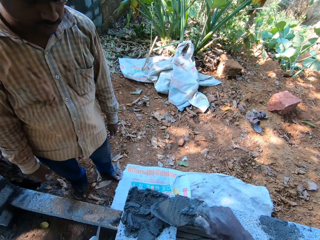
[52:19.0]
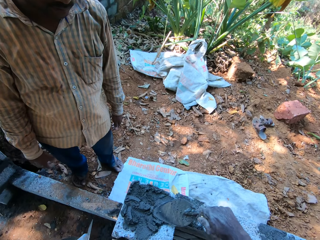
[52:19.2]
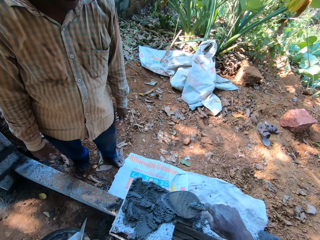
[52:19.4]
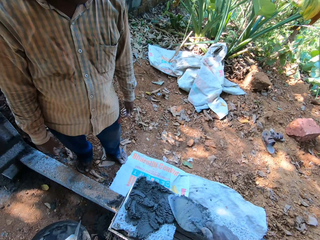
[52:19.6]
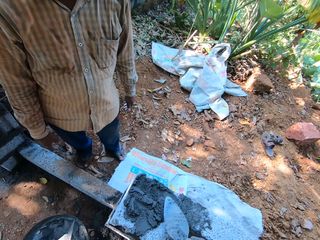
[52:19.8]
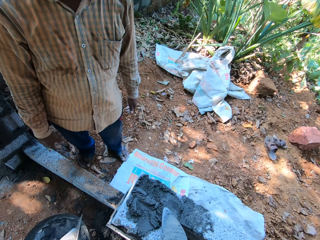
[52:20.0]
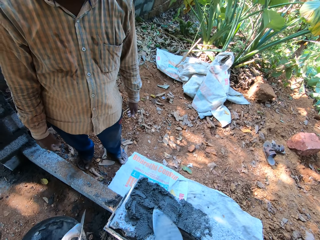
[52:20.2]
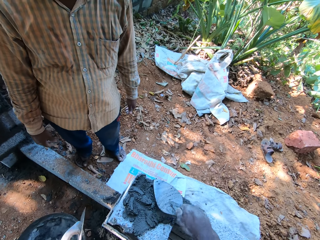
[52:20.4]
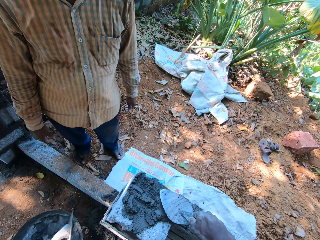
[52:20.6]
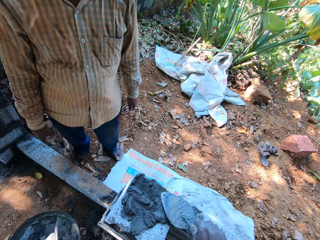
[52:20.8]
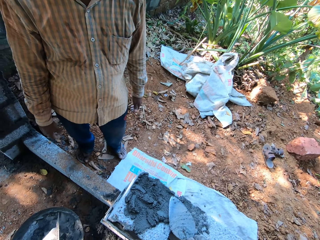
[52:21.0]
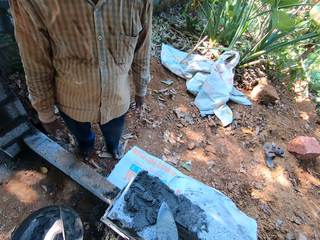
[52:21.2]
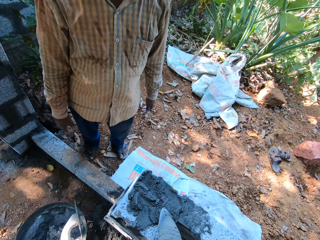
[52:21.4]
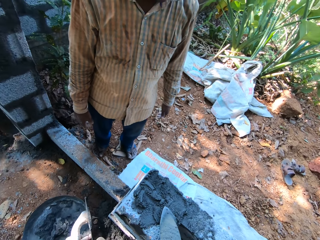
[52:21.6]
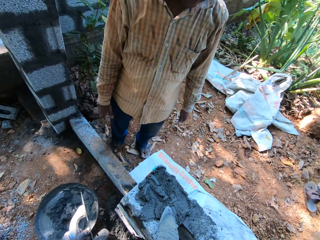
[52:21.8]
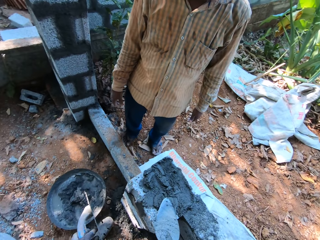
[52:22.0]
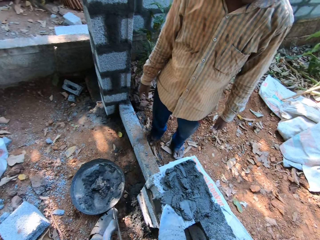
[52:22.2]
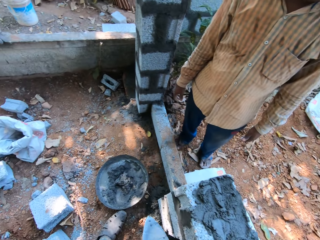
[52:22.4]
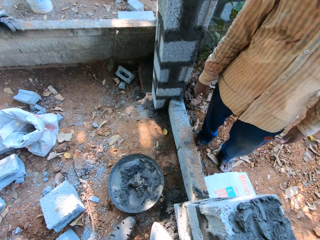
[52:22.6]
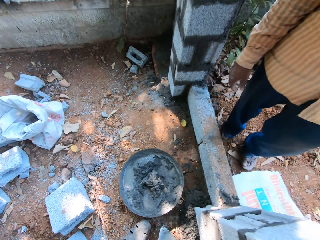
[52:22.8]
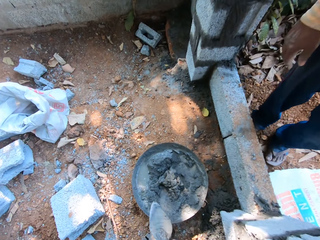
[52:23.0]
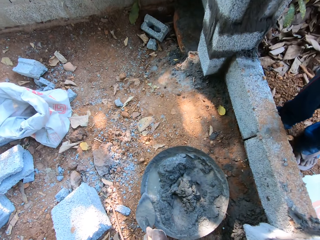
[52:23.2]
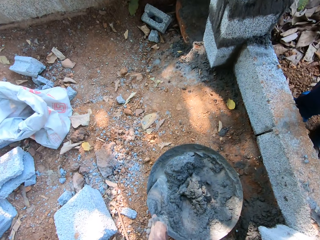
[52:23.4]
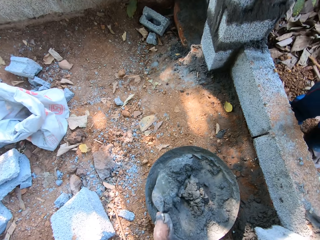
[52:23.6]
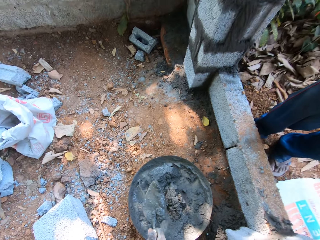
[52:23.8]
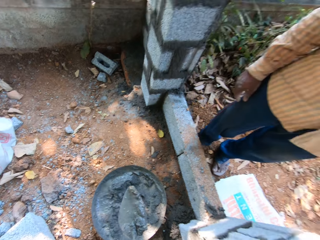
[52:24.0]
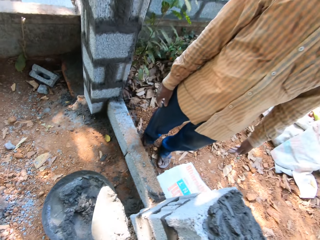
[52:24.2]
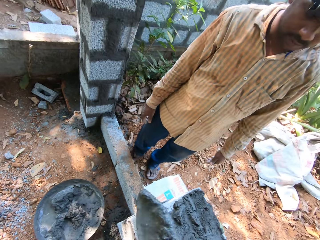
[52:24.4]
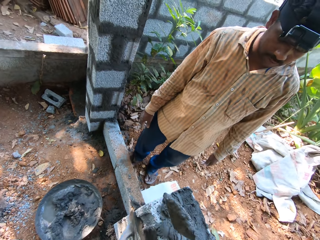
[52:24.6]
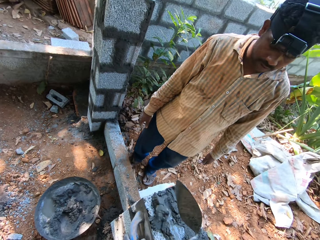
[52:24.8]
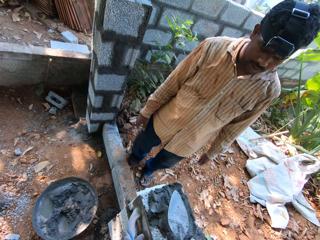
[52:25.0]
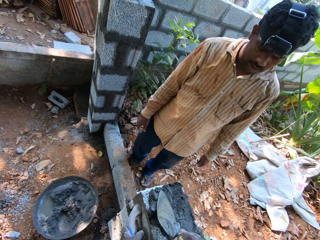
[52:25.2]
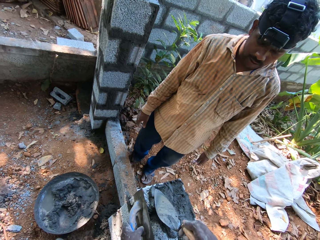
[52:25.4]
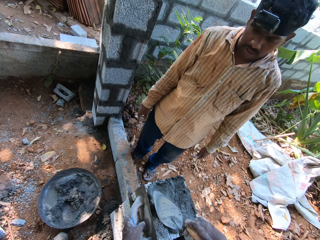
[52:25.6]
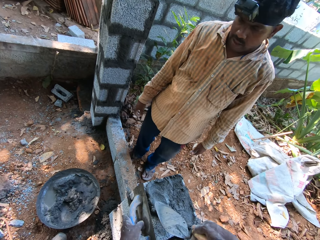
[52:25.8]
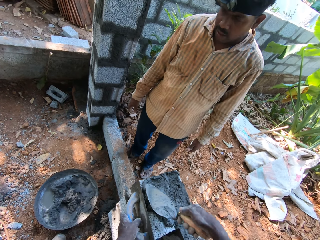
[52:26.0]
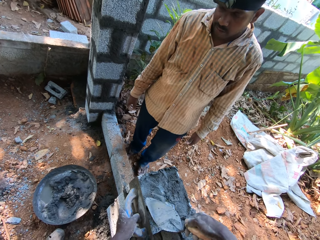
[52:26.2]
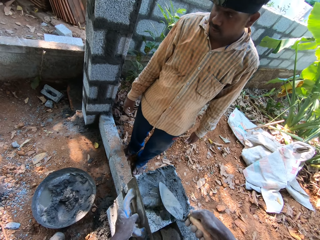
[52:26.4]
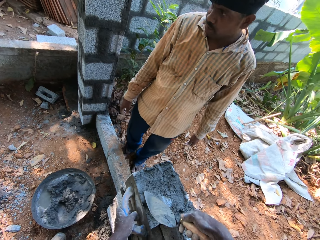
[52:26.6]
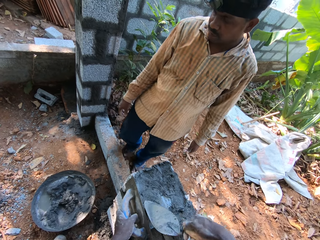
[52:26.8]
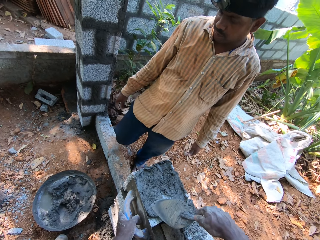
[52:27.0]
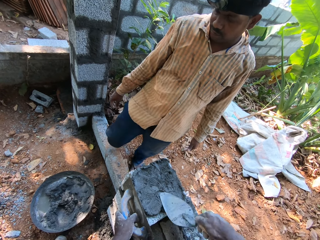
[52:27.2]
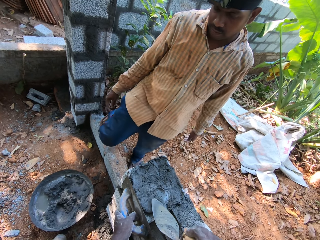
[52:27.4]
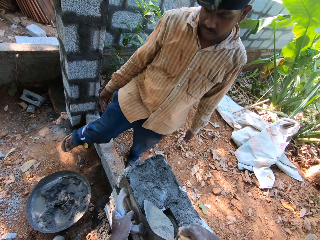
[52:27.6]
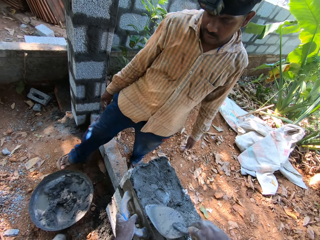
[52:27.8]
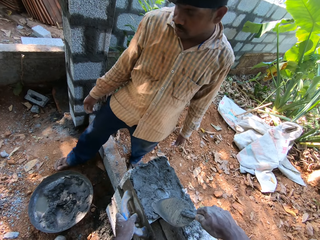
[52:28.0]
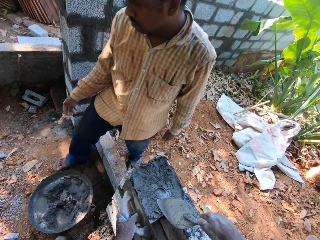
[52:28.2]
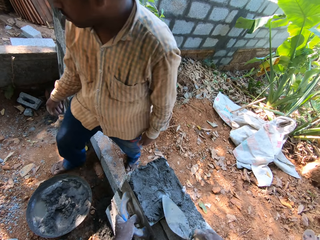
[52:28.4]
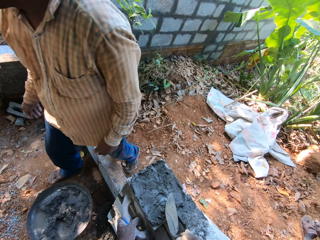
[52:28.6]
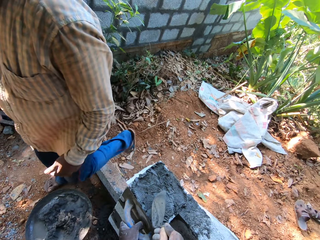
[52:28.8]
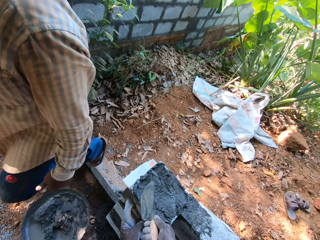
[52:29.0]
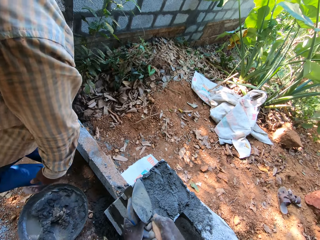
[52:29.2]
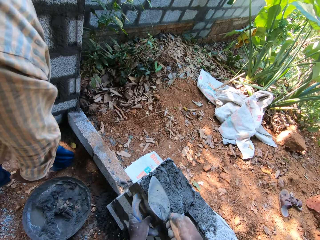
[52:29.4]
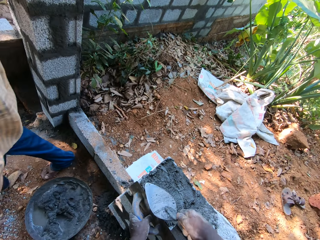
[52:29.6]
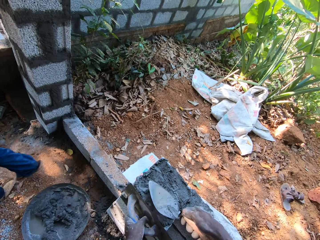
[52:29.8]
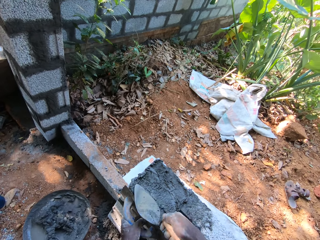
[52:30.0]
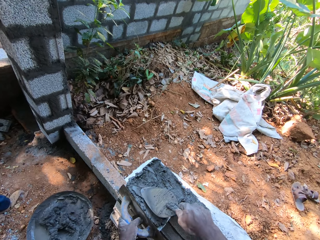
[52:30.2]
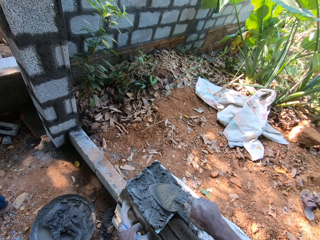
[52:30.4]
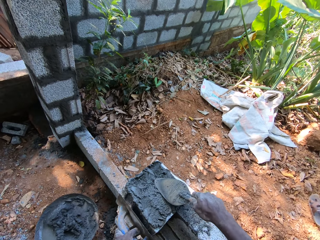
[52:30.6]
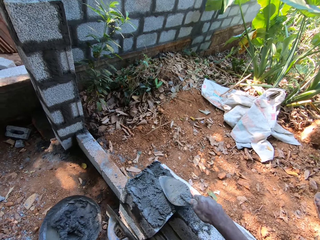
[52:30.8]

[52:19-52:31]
The camera wearer takes the cementing materials from the headpan with the hand trowel in his right hand. He applies the cementing materials on the concrete block with the hand trowel in his right hand. He places the float on the concrete block with his left hand. He rubs the cementing material on the concrete block with the hand trowel in his right hand. The man walks past the camera wearer.

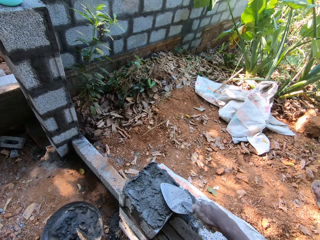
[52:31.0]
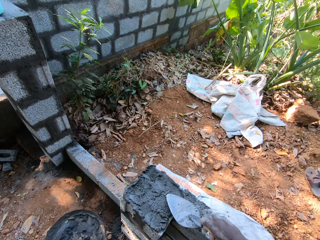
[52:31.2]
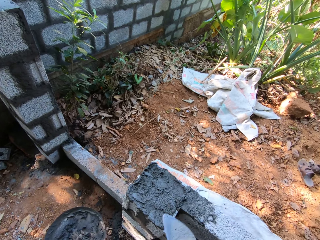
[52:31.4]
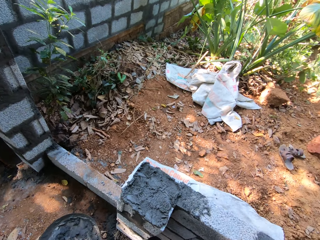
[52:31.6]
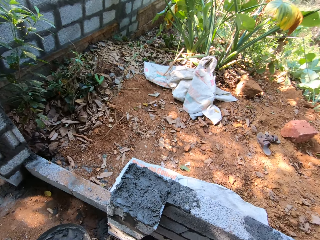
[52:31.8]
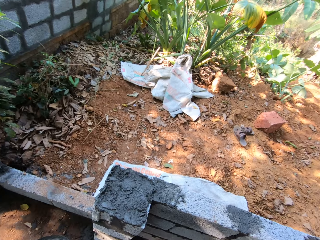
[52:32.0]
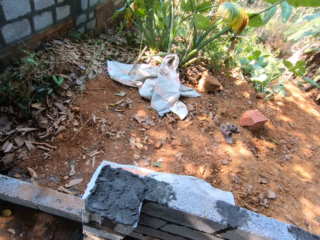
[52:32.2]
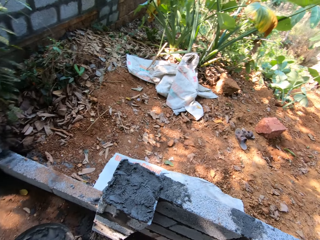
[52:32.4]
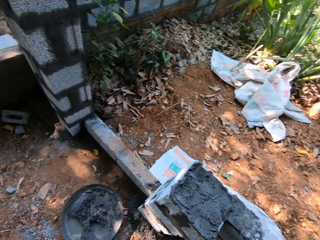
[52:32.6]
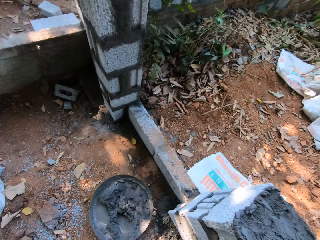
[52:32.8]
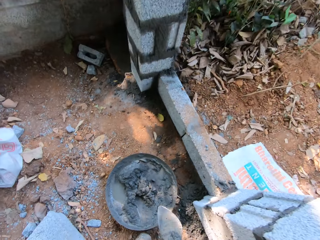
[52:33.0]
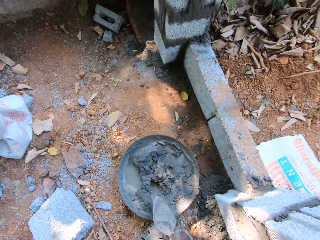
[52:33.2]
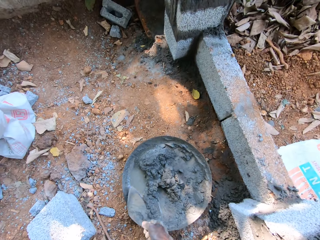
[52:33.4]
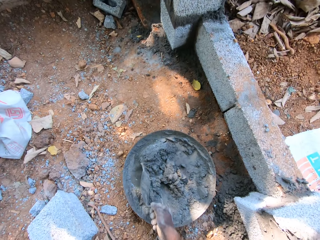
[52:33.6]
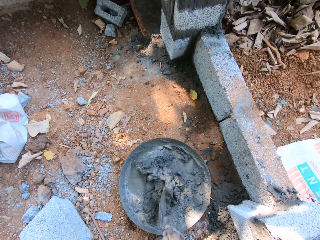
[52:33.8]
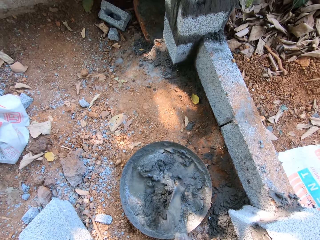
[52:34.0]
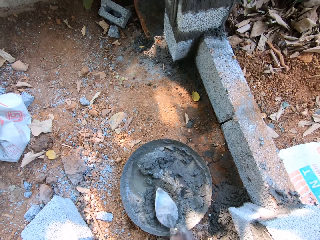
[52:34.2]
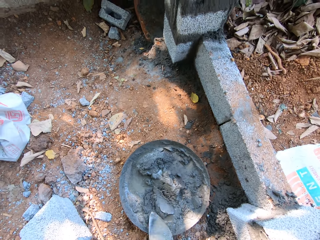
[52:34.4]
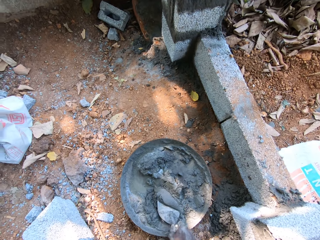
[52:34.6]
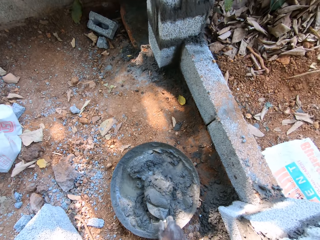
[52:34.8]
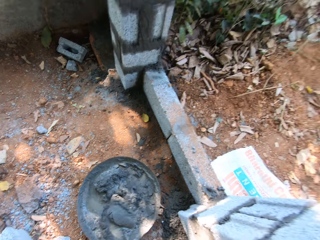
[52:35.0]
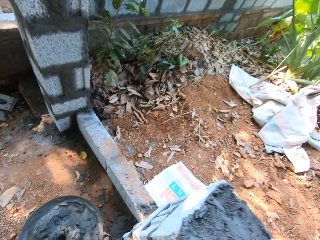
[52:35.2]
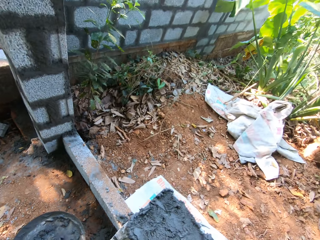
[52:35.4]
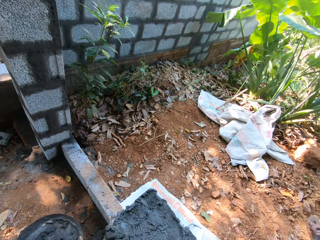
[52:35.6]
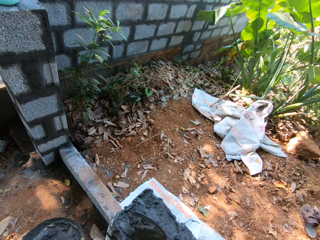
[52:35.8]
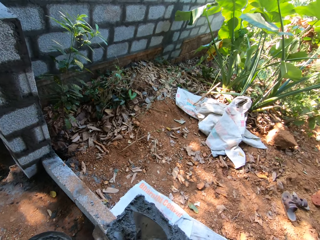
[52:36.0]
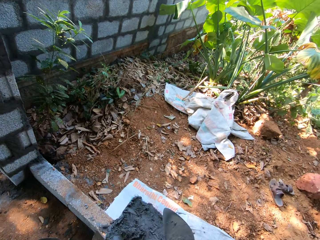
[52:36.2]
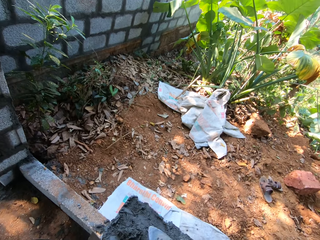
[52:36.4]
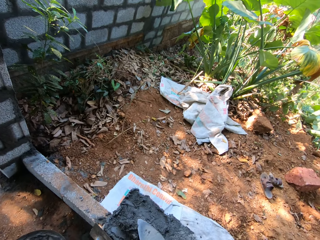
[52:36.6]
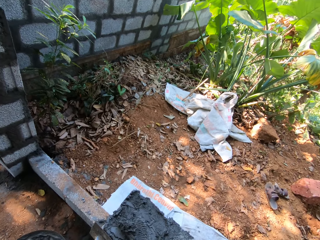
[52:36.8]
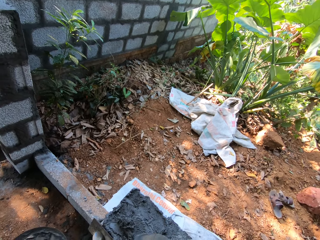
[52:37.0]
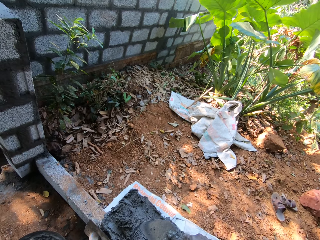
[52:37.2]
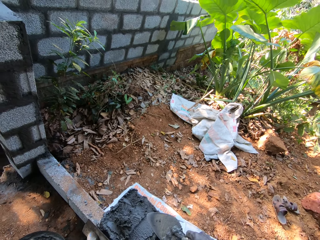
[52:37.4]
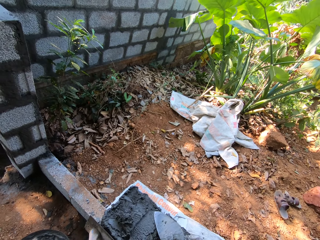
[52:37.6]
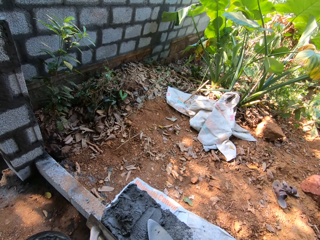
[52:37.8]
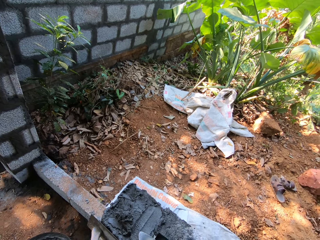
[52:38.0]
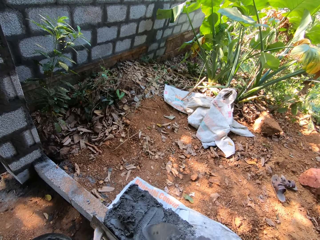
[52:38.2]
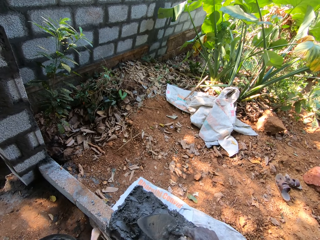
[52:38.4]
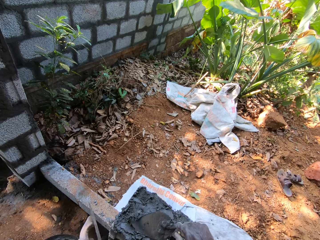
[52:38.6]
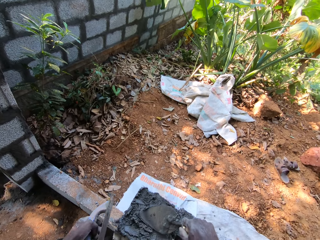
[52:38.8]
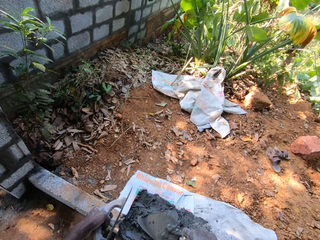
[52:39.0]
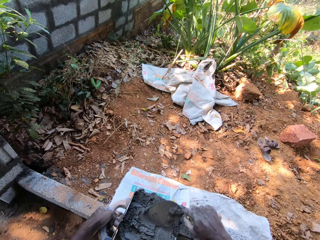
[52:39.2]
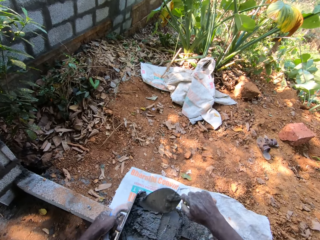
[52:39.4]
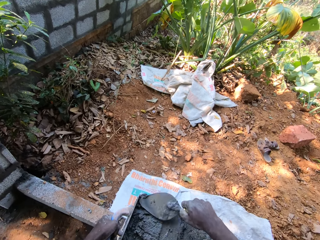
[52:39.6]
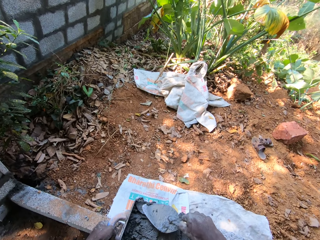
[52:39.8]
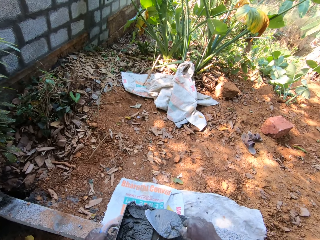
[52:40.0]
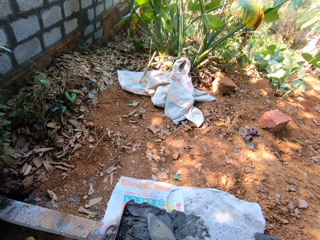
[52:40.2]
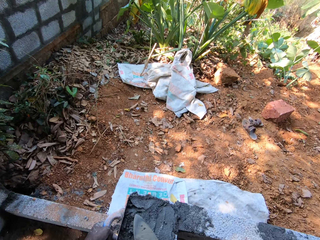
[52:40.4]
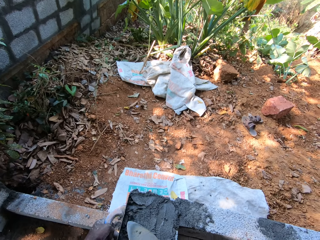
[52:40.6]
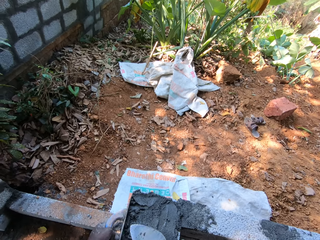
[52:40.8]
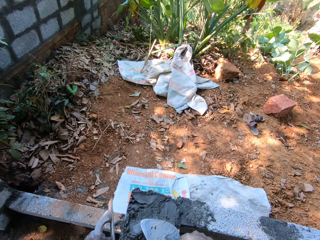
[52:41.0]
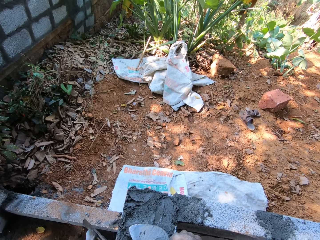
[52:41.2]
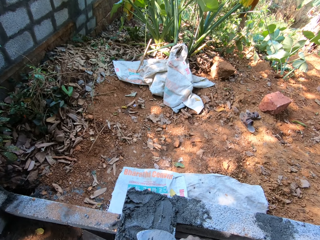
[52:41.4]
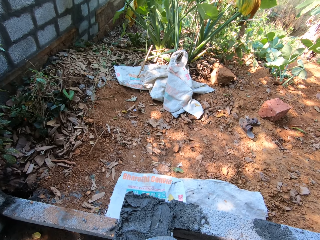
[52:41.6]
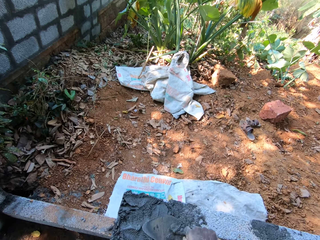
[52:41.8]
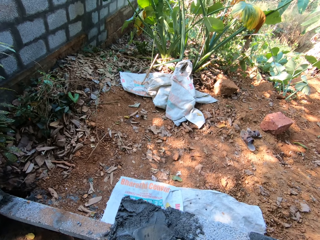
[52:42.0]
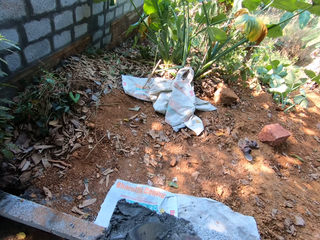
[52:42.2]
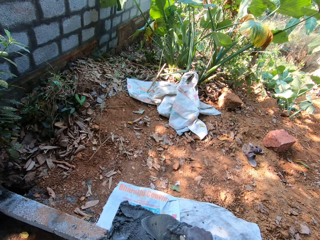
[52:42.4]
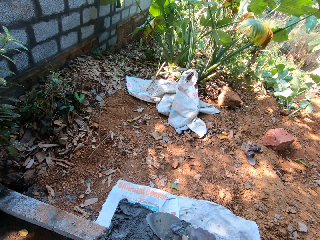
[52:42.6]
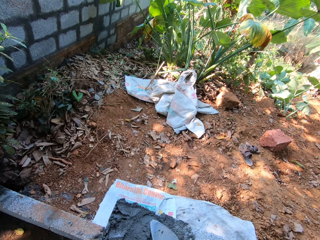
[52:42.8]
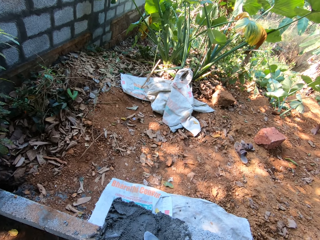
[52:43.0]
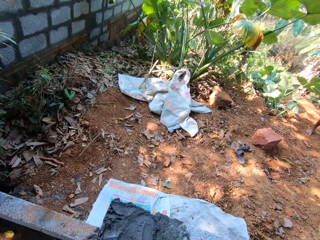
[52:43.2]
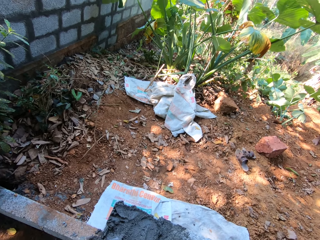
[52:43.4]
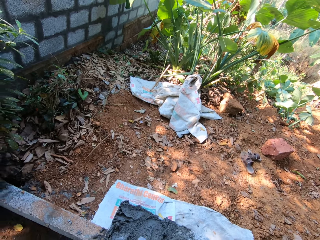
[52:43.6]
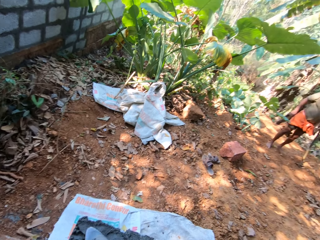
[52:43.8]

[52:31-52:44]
The camera wearer mixes the cementing materials in the headpan with the hand trowel in his right hand. He takes the cementing materials from the headpan with the hand trowel in his right hand. He applies the cementing materials on the concrete block with the hand trowel in his right hand. He places the float on the concrete block with his left hand. He rubs the cementing material on the concrete block with the hand trowel in his right hand. The man interacts with the camera wearer.
